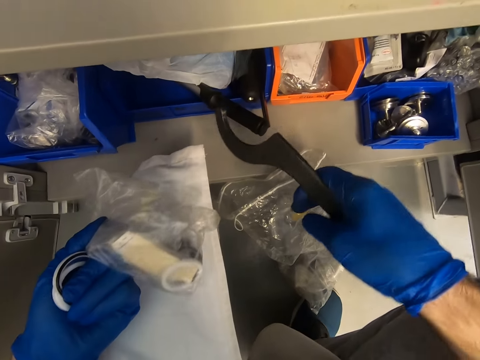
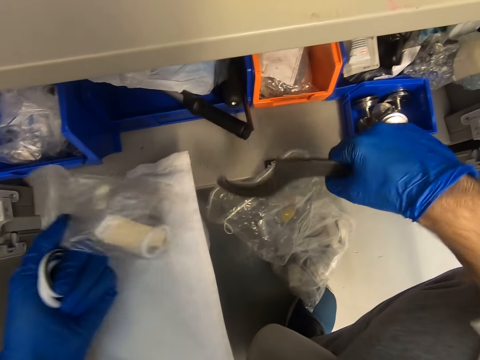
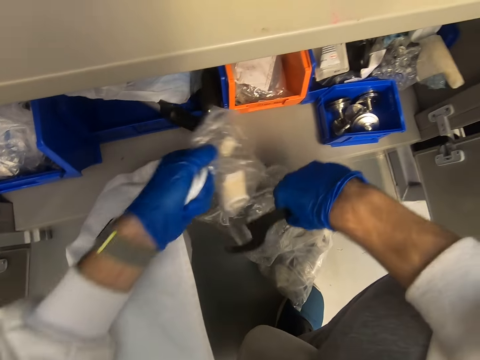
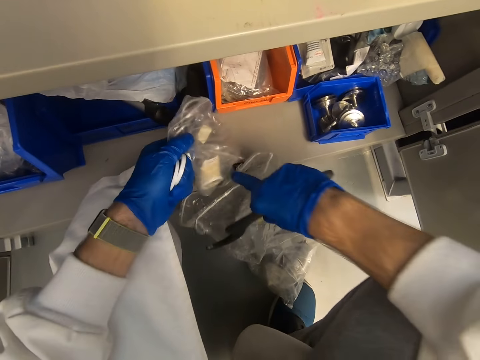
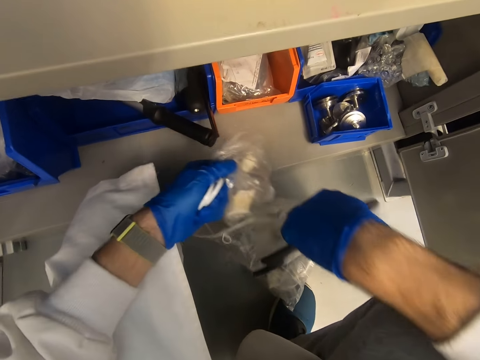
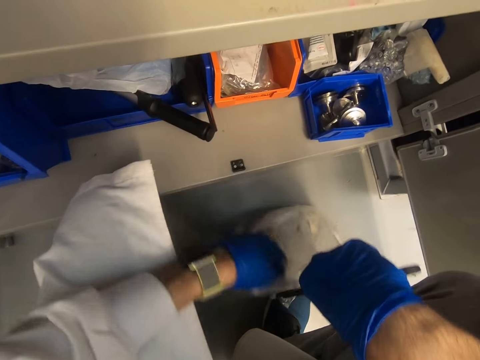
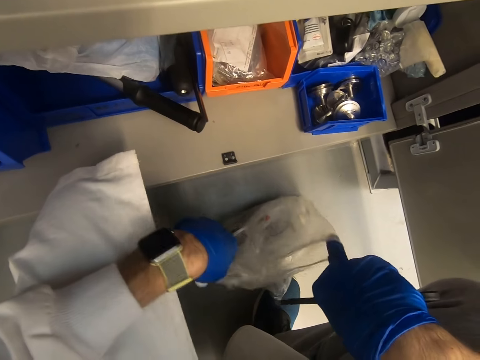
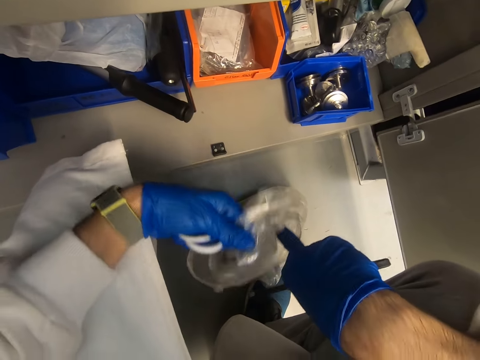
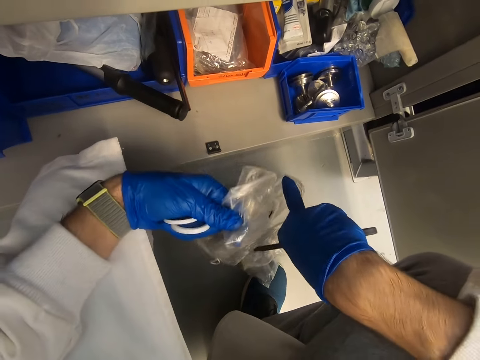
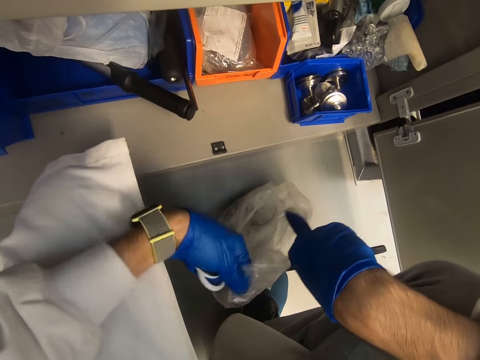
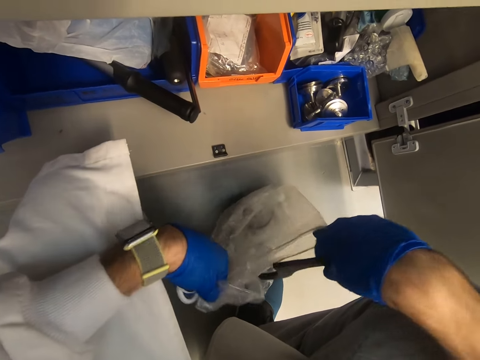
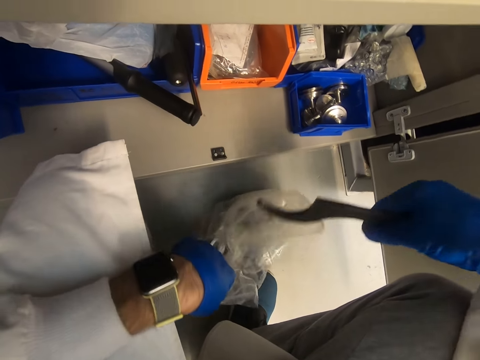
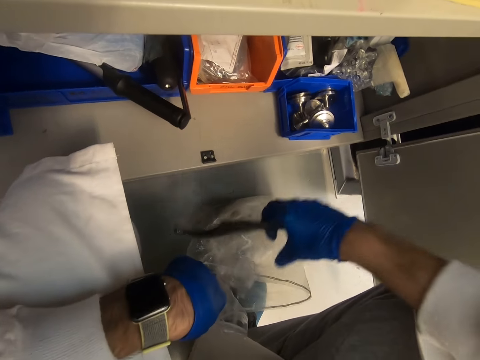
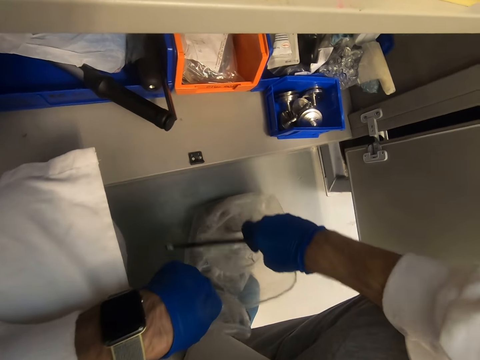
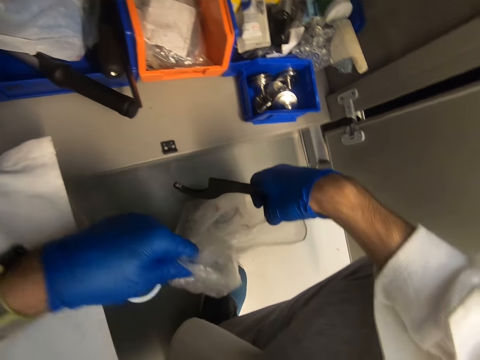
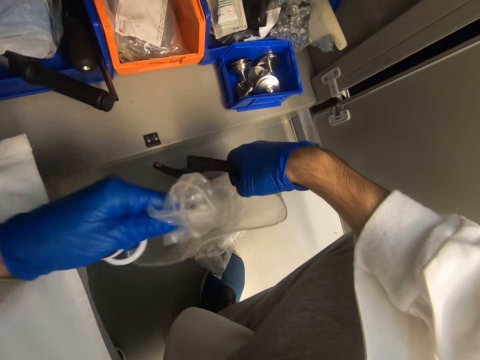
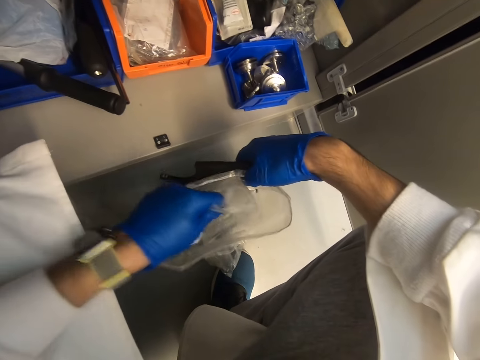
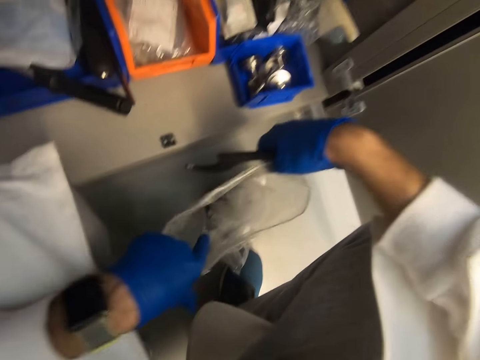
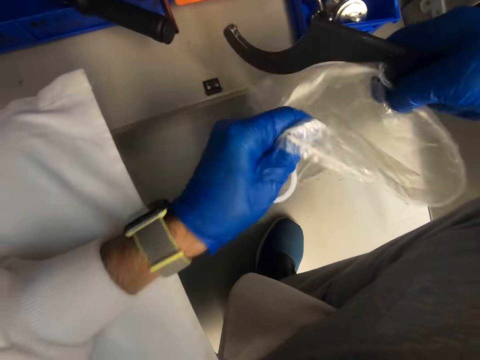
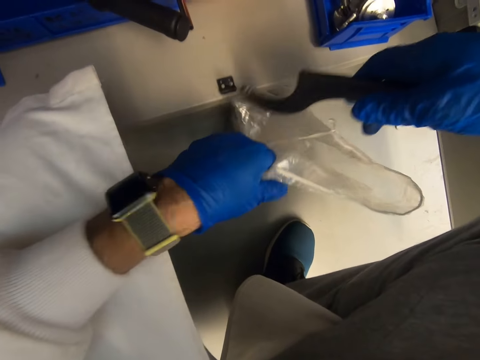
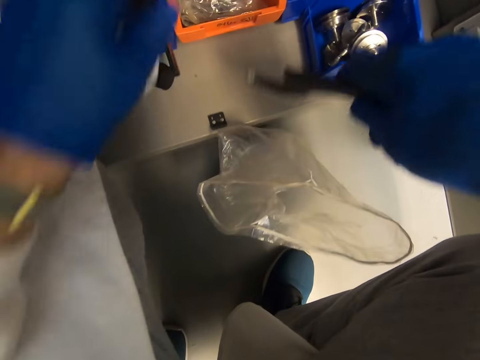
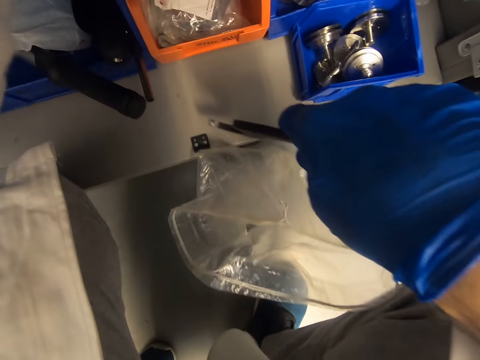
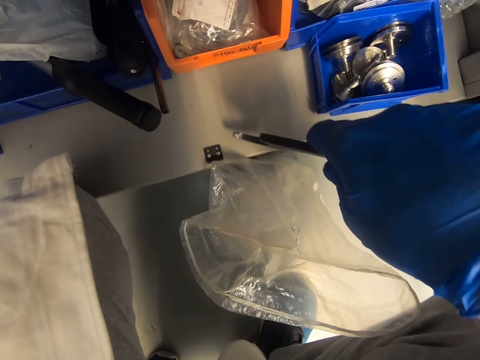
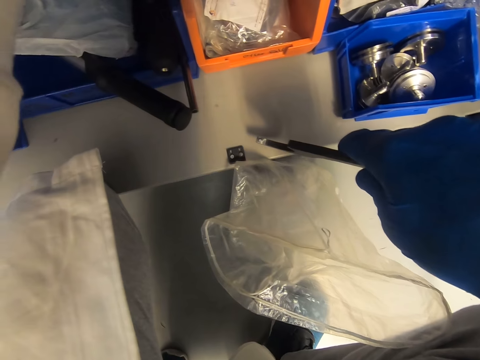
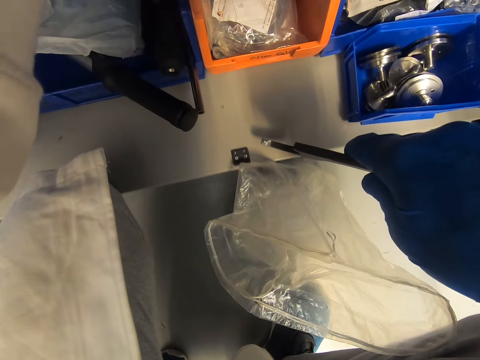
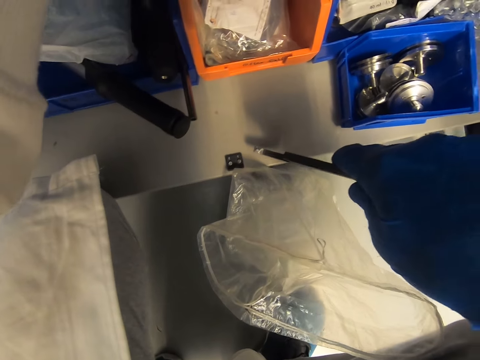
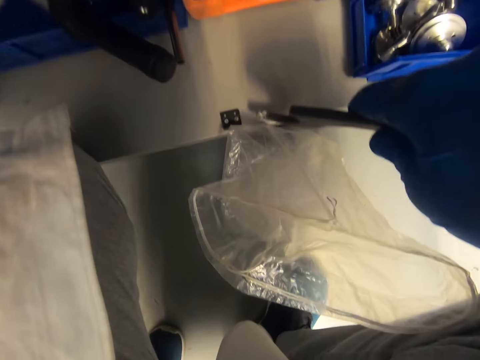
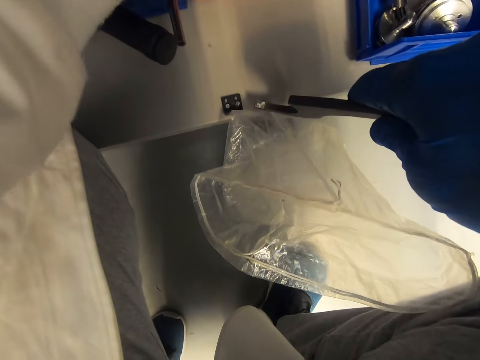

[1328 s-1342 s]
The camera wearer puts the storage paper bag in the big paper. They touch the paper. They put something on the paper. They move to the left.

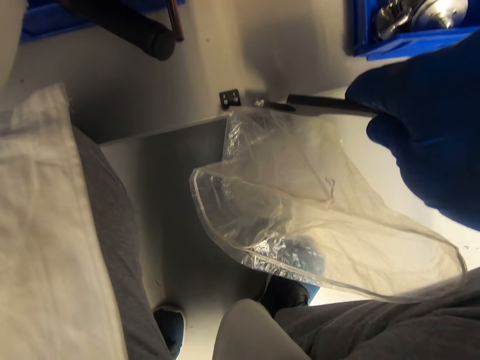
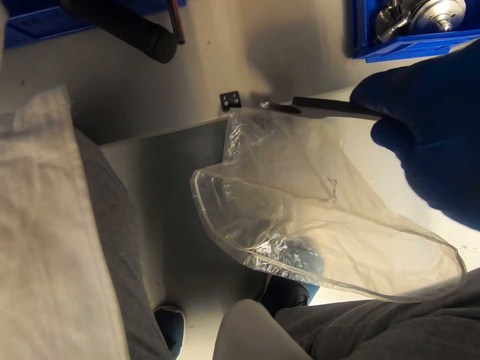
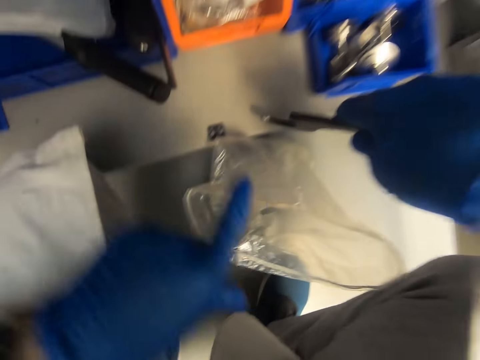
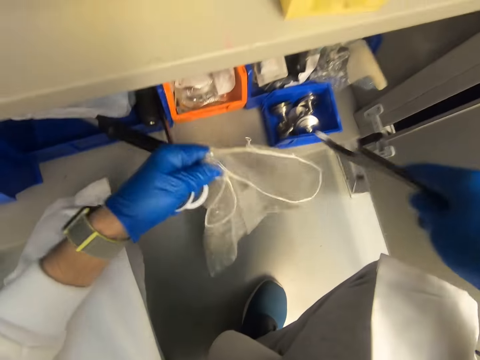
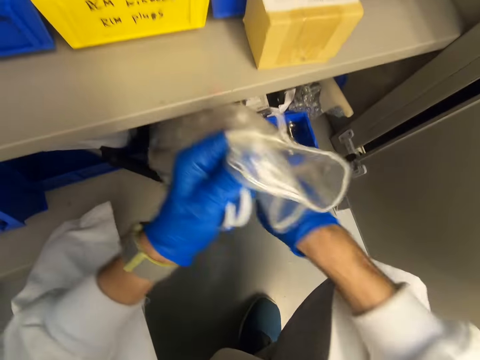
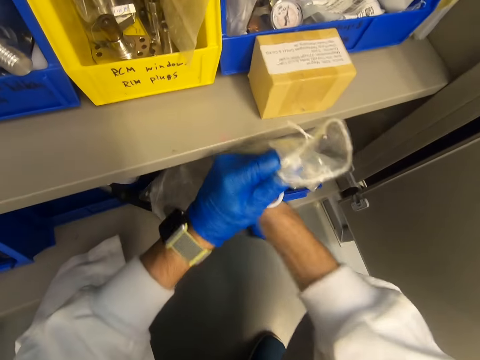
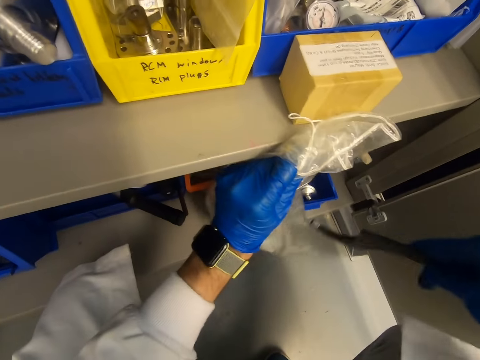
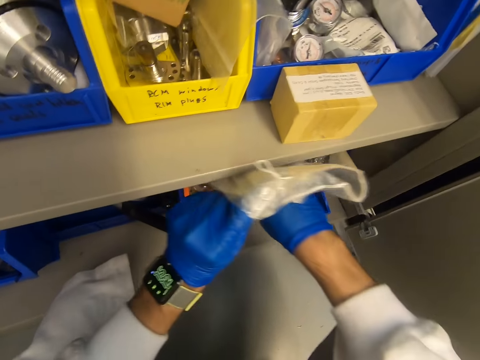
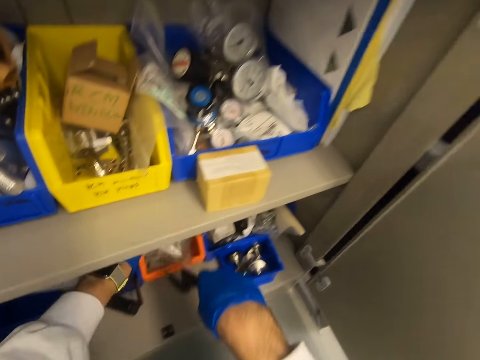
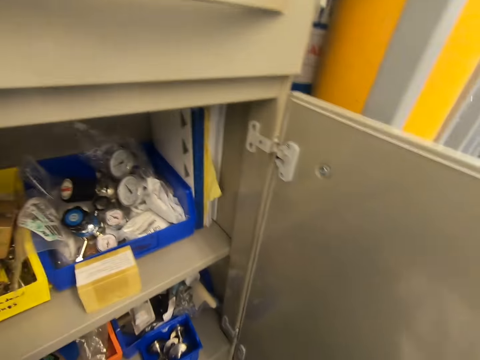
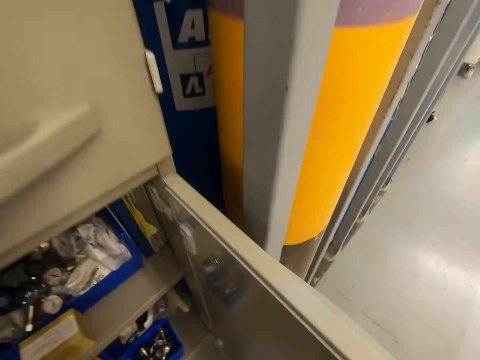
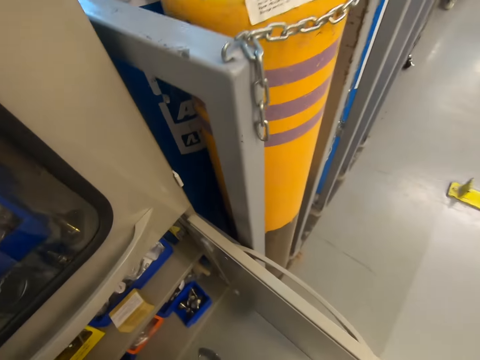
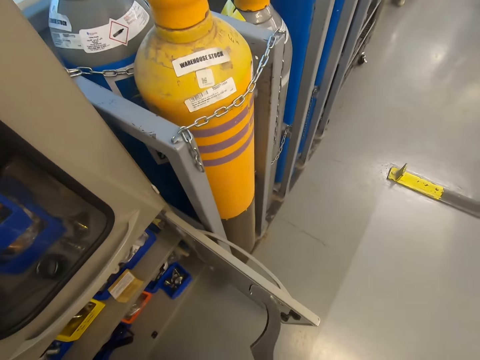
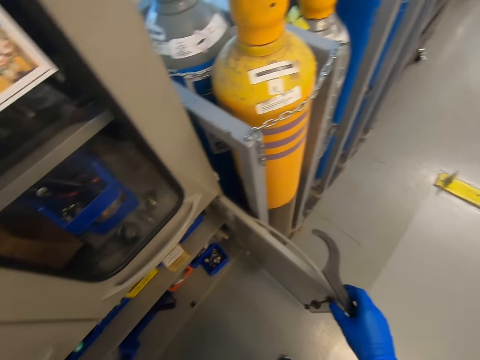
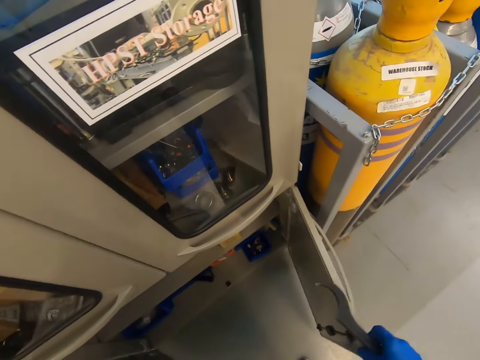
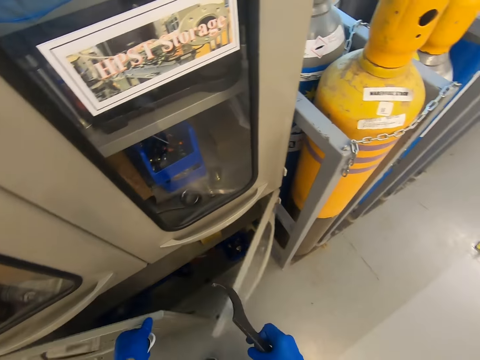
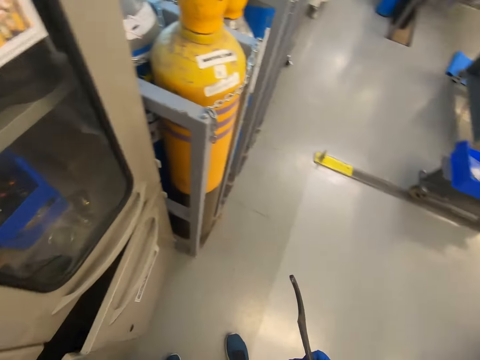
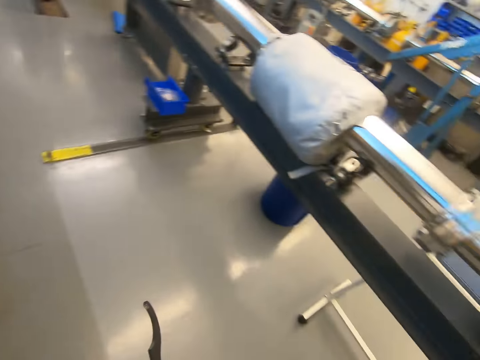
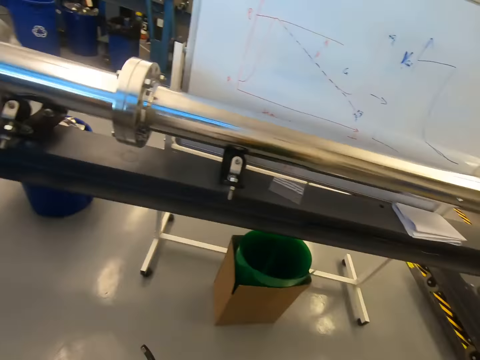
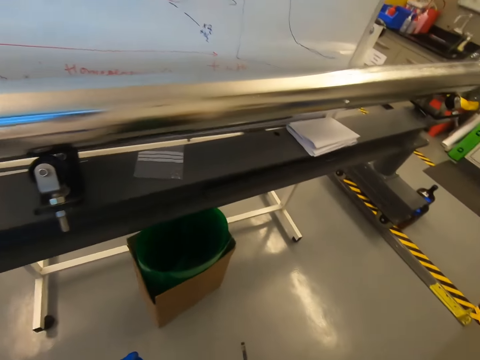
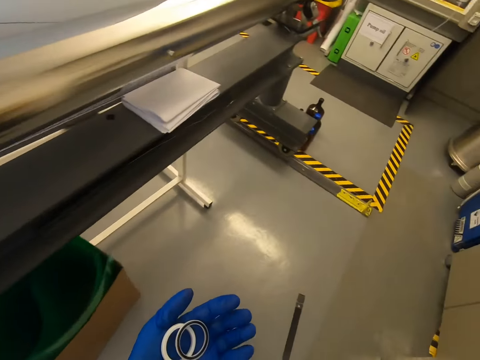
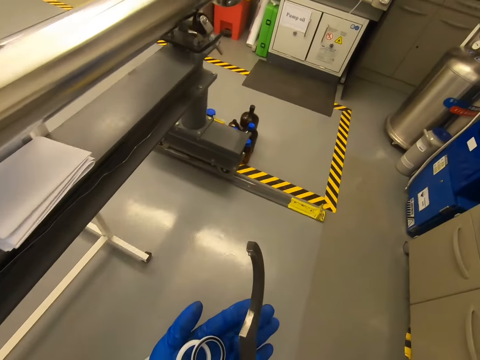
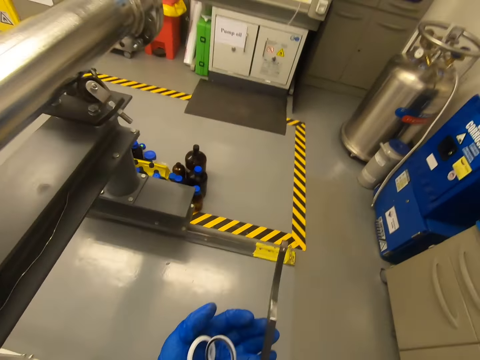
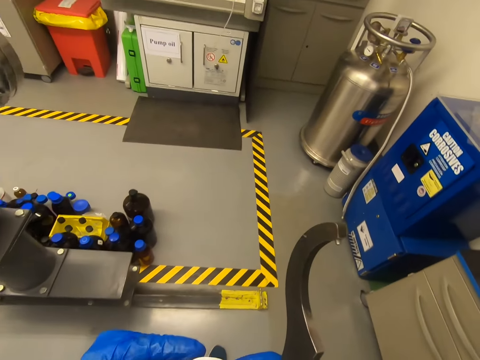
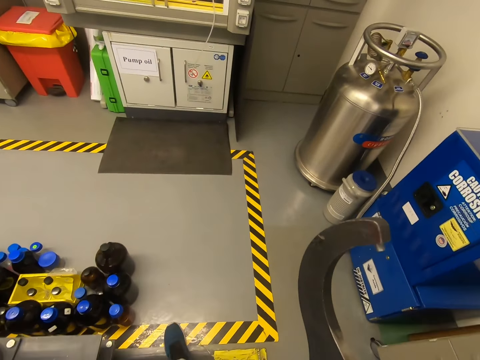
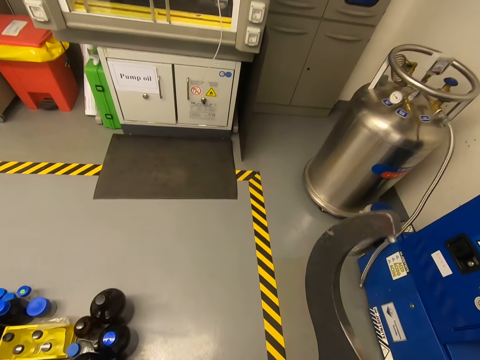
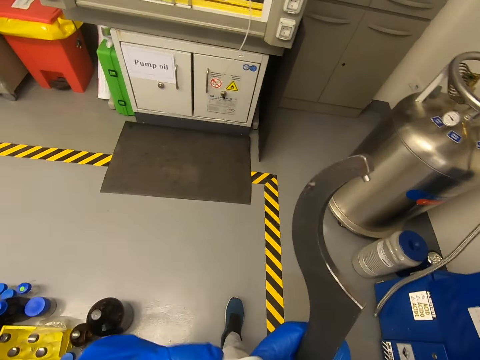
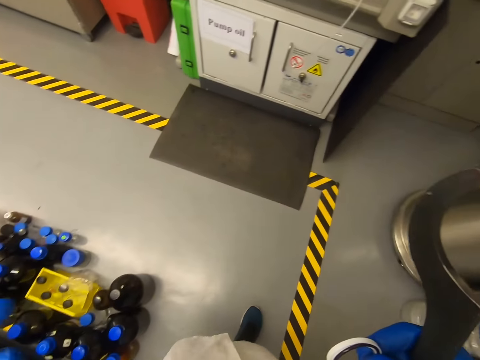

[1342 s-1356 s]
The camera wearer picks up the paper from the floor. They put the paper on the tray under the shelf. They stand, close the door, and turn. They walk around in the warehouse. They look at something. They touch something. They look at the floor.
